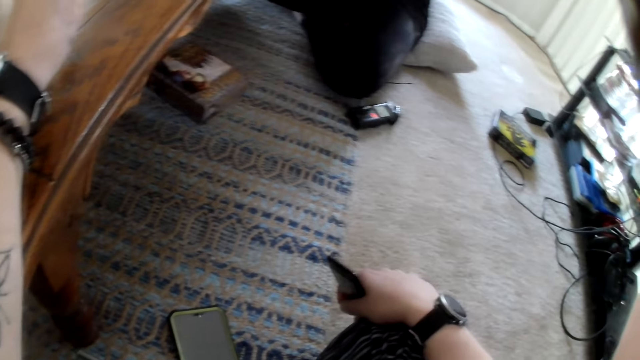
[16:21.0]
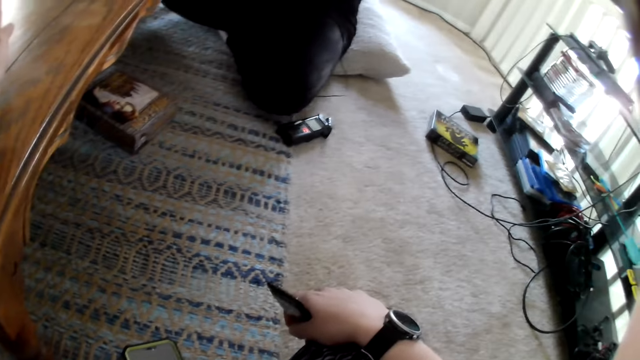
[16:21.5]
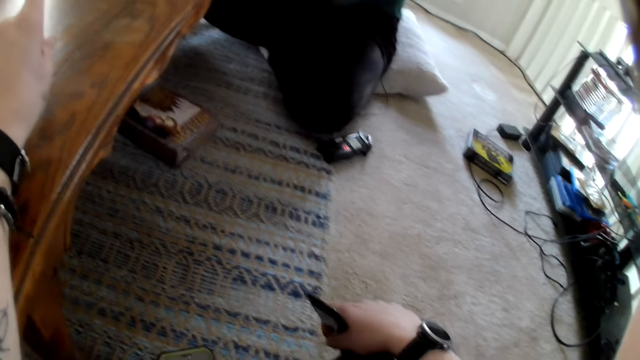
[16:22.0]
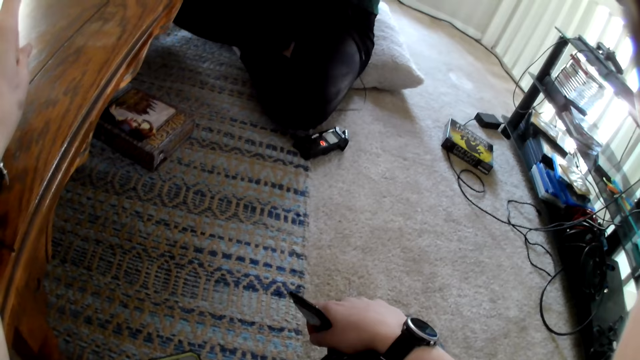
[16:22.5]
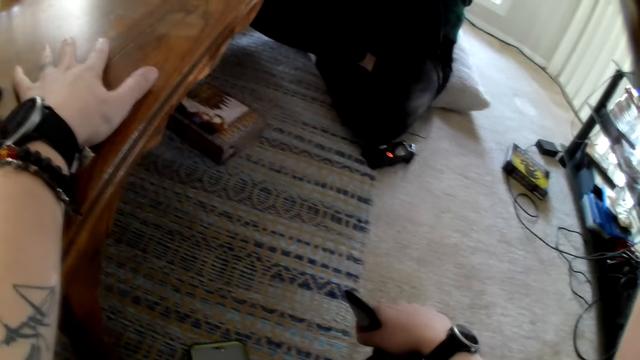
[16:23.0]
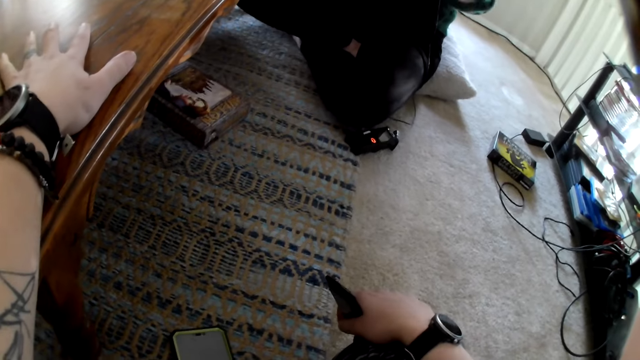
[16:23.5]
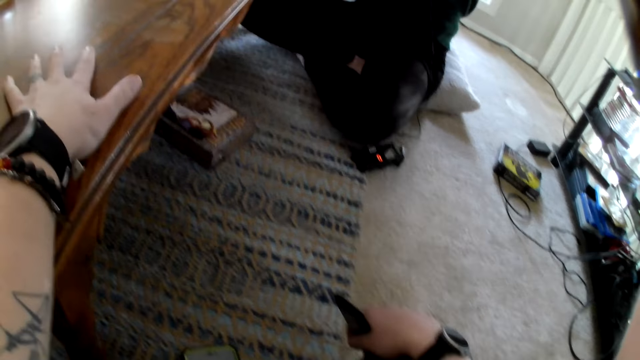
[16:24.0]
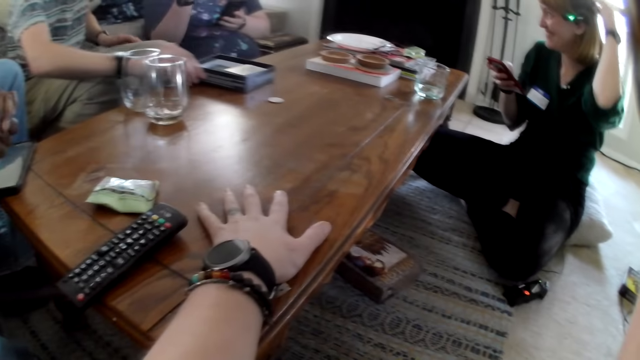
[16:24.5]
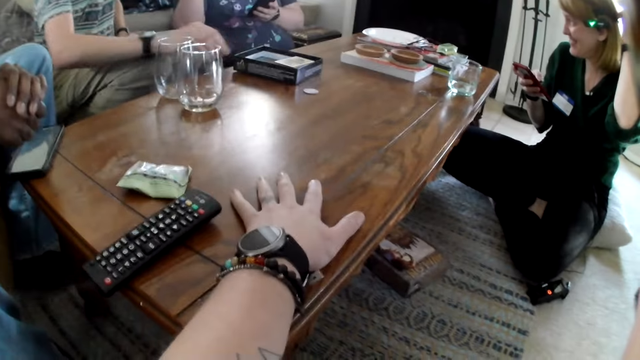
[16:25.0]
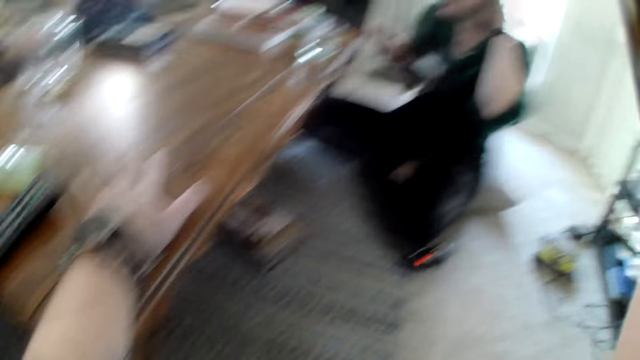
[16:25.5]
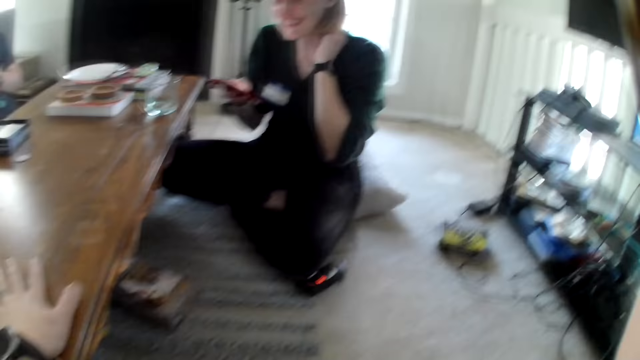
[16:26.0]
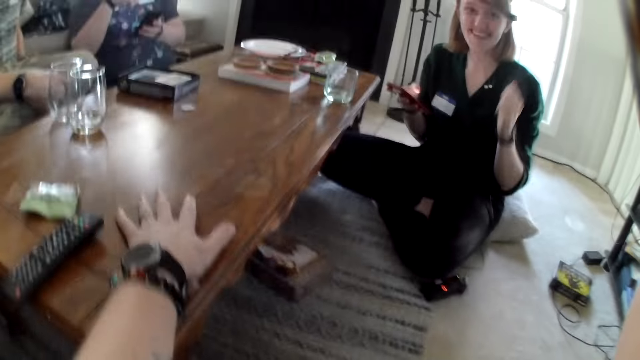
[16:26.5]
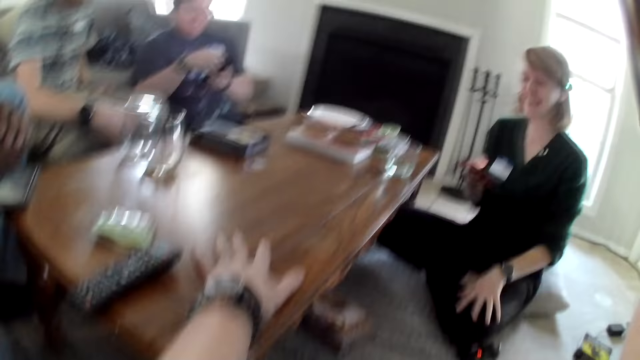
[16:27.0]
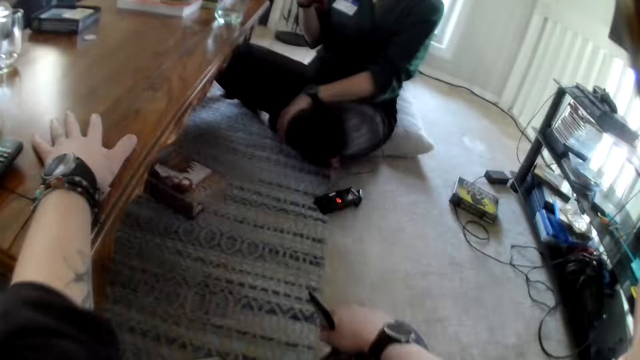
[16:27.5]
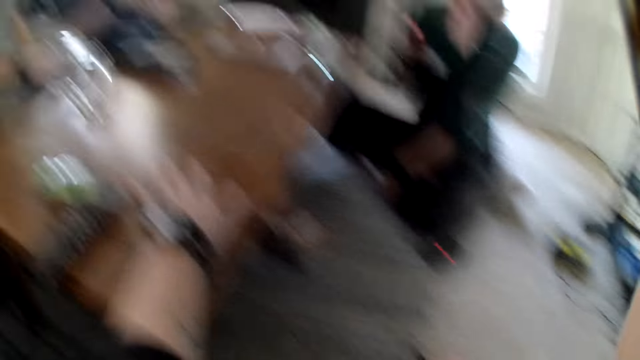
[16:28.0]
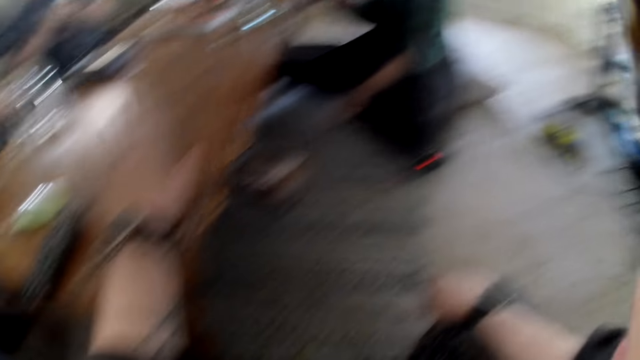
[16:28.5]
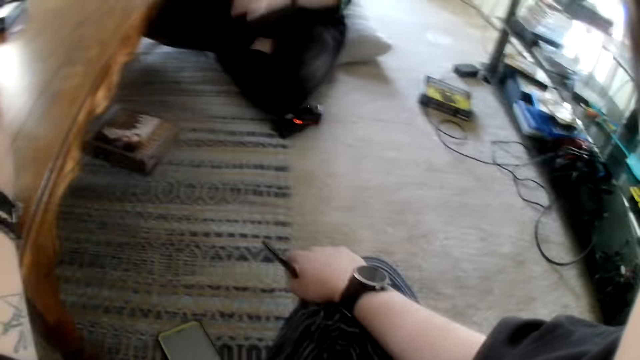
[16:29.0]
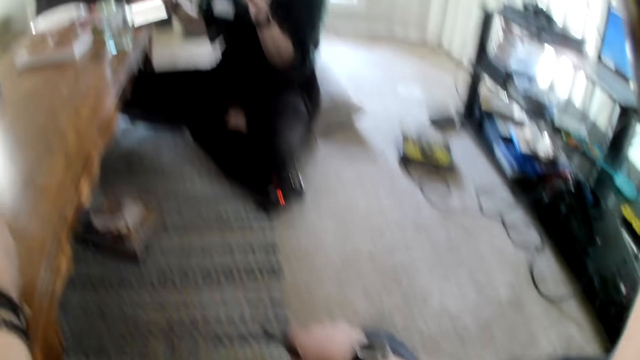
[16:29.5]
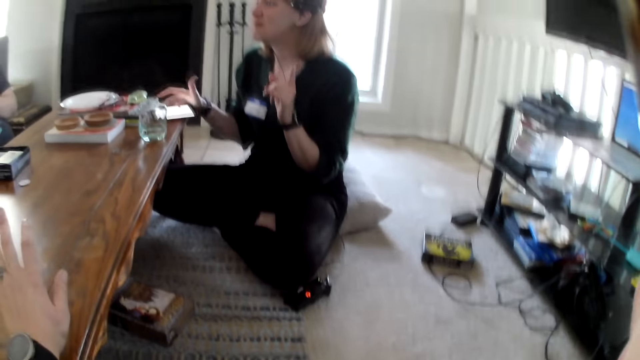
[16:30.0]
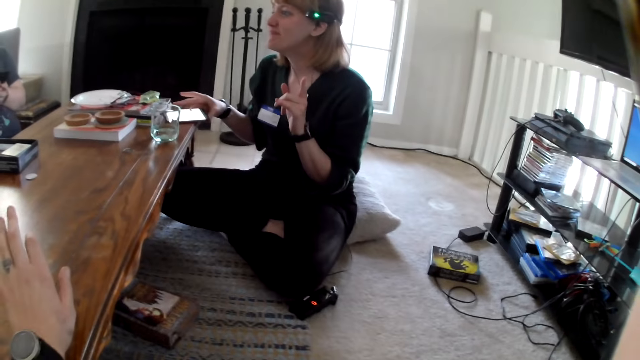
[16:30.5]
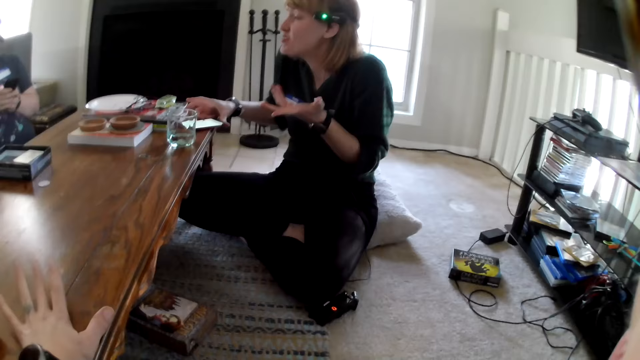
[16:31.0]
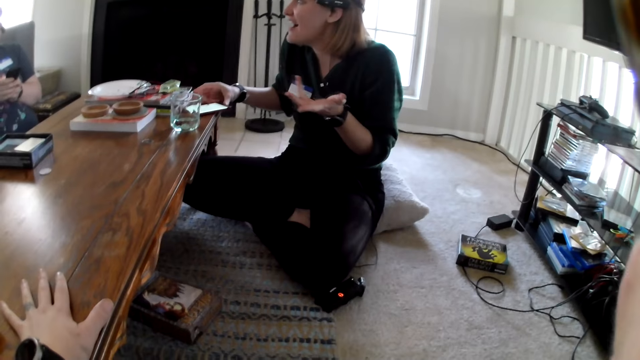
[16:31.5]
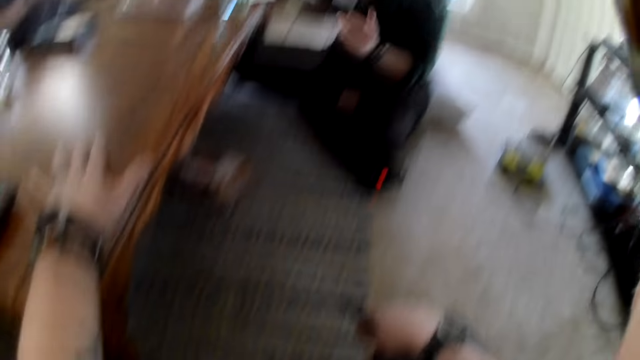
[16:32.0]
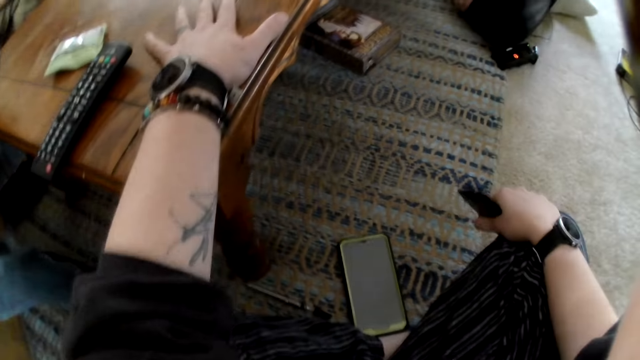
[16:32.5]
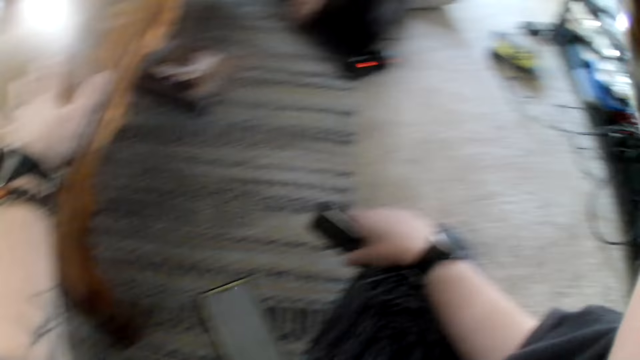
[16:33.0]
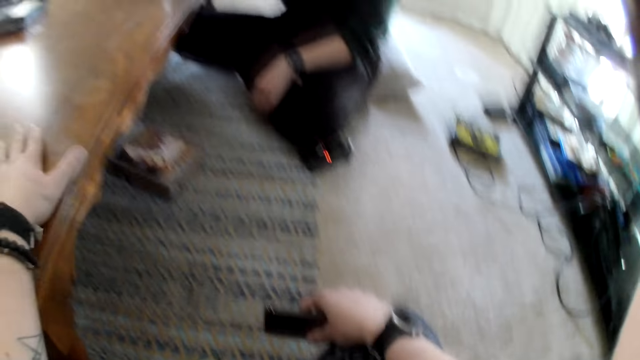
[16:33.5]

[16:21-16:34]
The camera wearer hits her left hand on the table. She touches the table. A man converses with a woman and the camera wearer. The woman touches her hair with her left hand. Another man moves the box on the table with his right hand and puts the box on the table. The camera wearer converses with the first man and the woman. The woman rubs her left hand on her lap. The woman moves her hand. The woman converses with the first man and the camera wearer. The woman drops the phone on the table with her right hand.

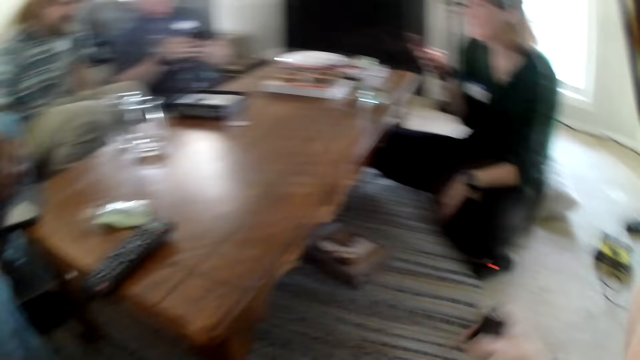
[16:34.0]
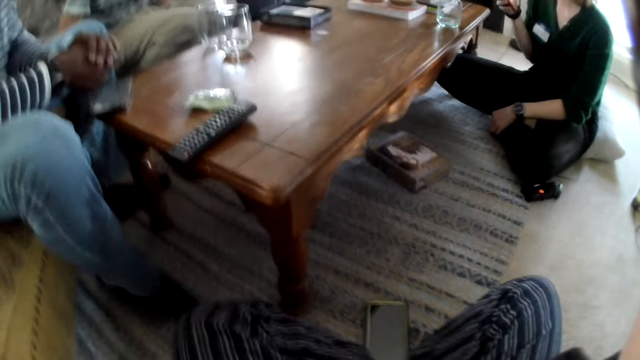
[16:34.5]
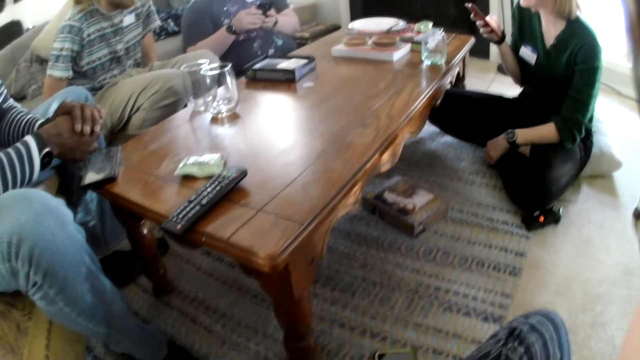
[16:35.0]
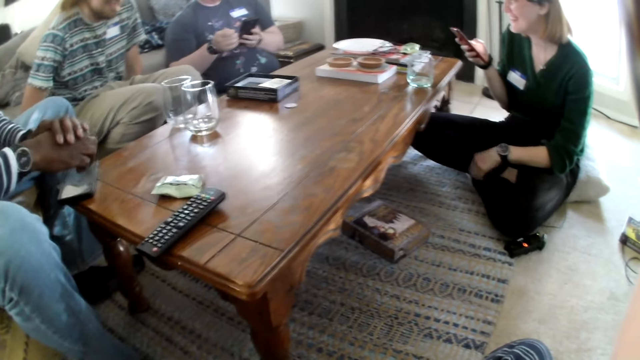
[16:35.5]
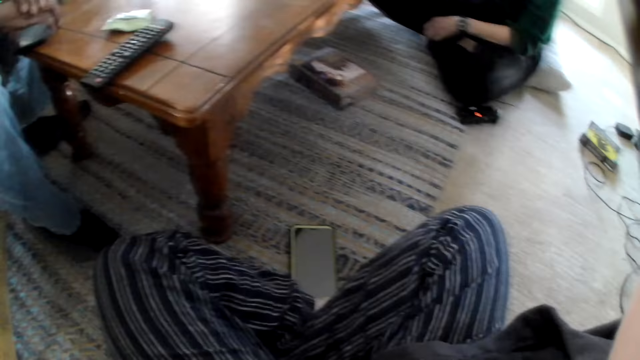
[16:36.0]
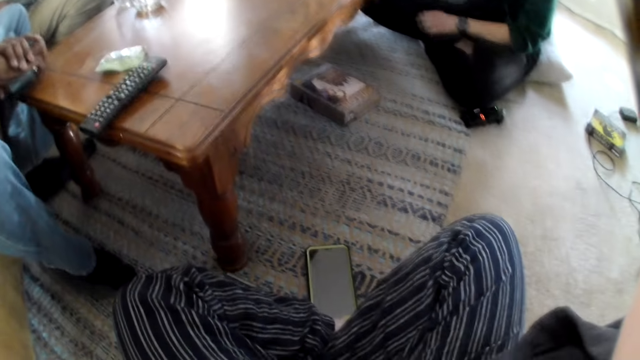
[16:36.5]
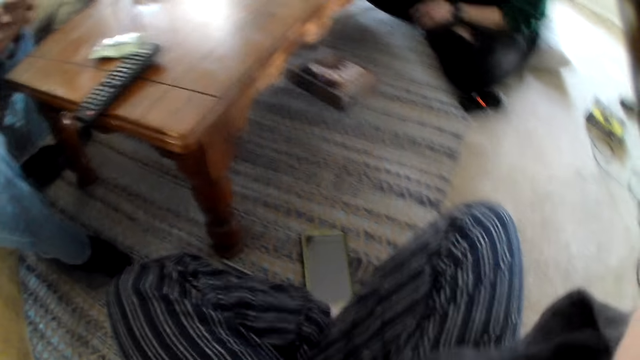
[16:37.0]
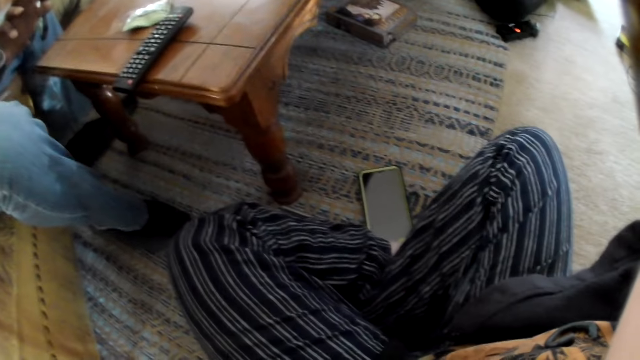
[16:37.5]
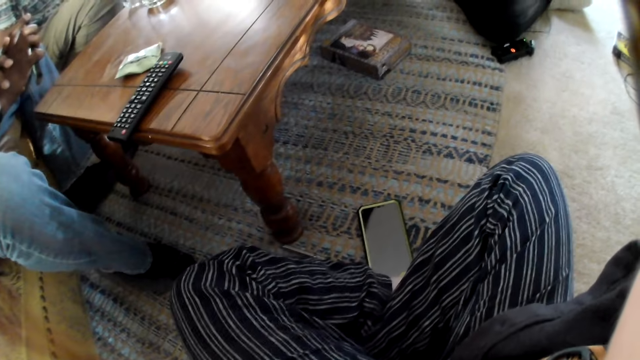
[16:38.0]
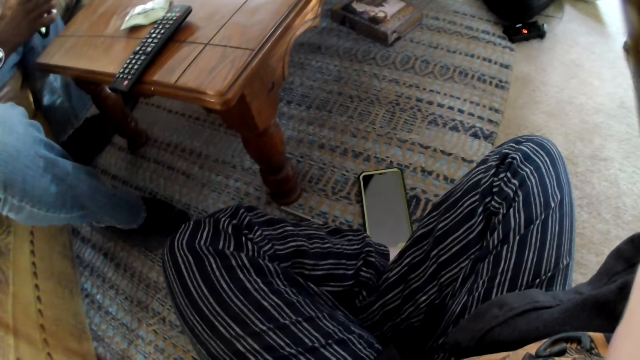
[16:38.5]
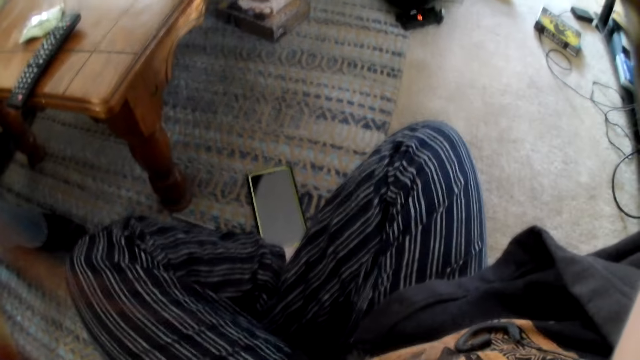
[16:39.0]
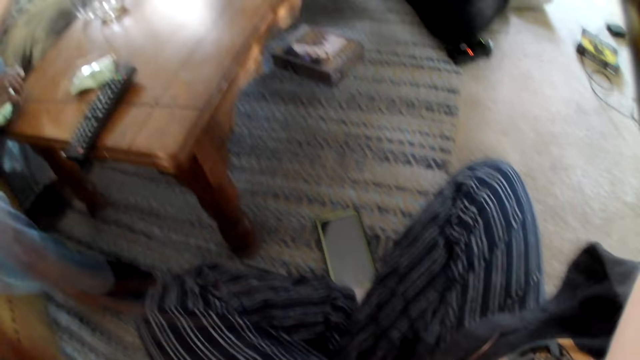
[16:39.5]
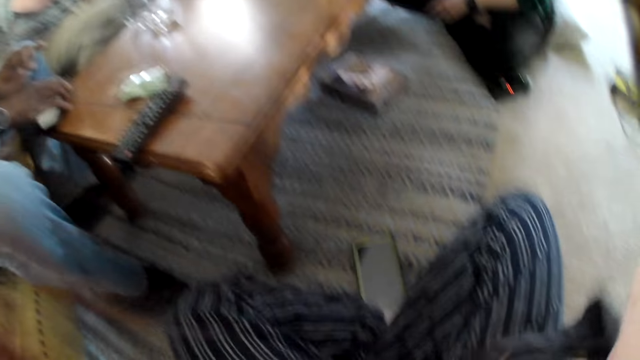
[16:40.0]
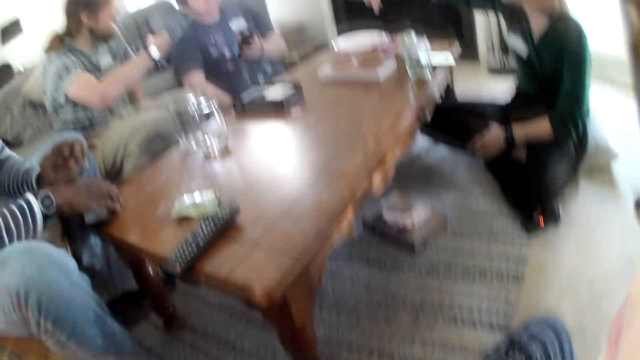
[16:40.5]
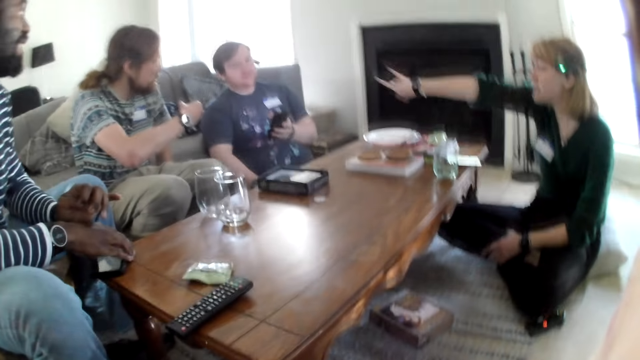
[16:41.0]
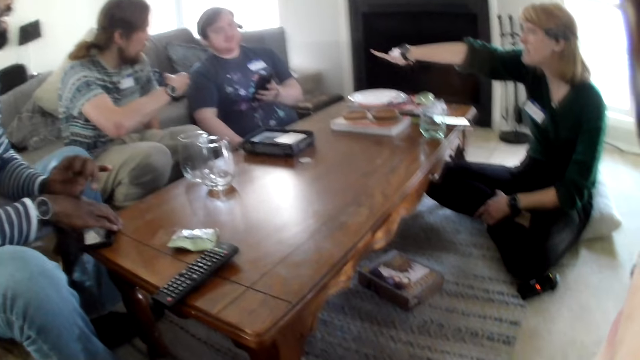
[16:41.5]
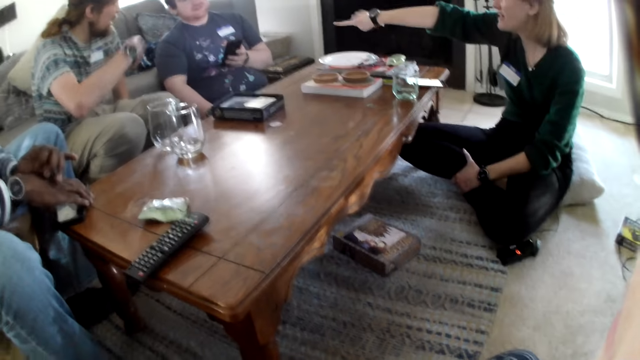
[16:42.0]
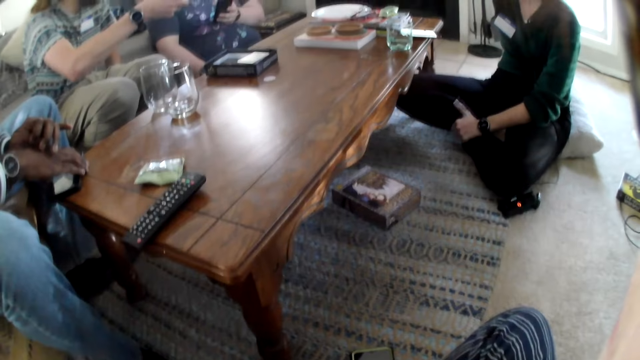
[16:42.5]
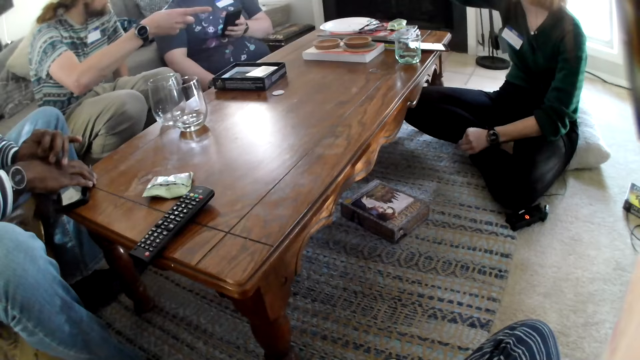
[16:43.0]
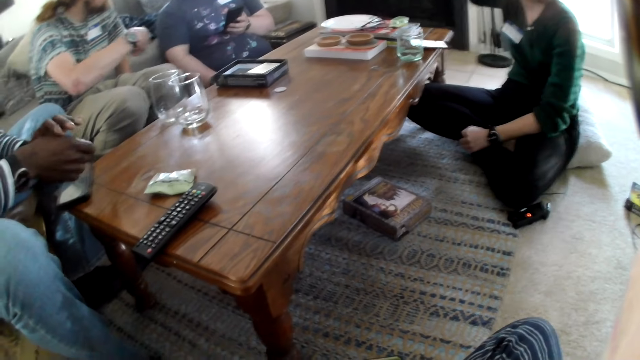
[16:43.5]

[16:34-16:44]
The camera wearer moves their hand away from the table. A man picks up a phone on the table with his right hand. He drops the phone on the table with his right hand. Another man converses with a third man and a woman. The first man touches the phone.
